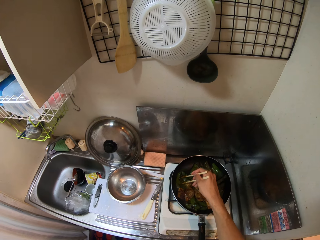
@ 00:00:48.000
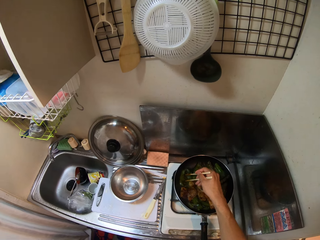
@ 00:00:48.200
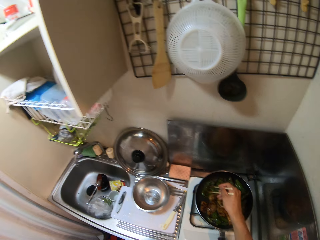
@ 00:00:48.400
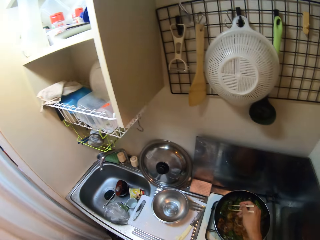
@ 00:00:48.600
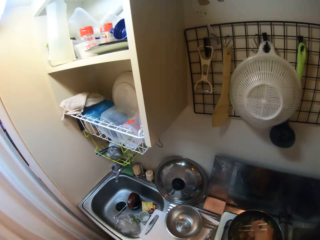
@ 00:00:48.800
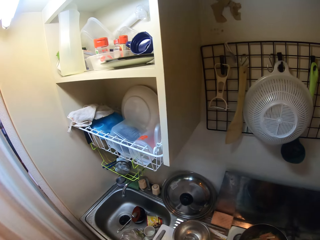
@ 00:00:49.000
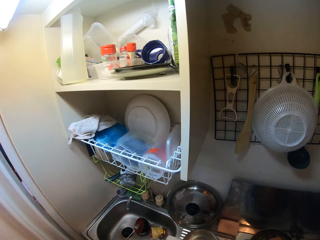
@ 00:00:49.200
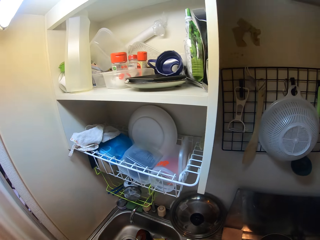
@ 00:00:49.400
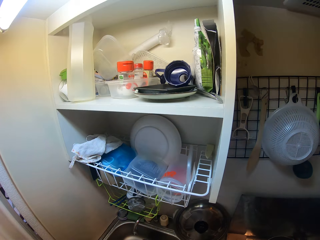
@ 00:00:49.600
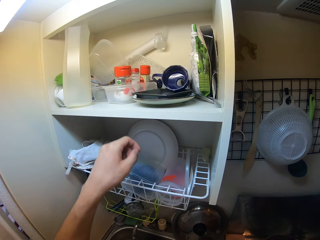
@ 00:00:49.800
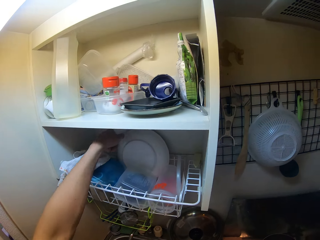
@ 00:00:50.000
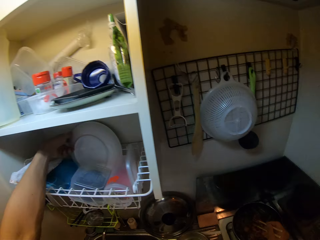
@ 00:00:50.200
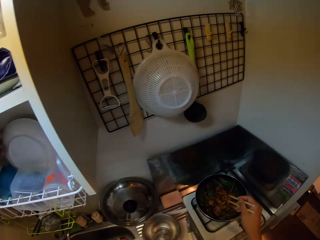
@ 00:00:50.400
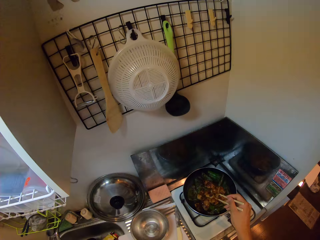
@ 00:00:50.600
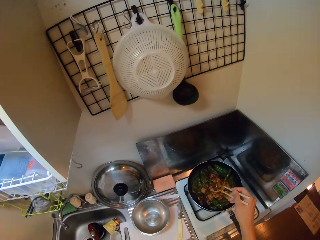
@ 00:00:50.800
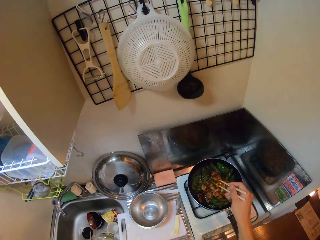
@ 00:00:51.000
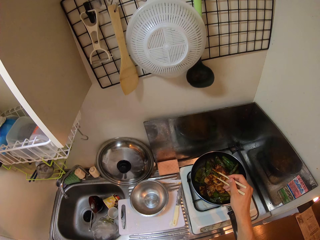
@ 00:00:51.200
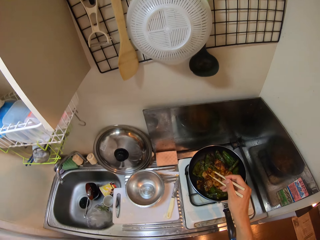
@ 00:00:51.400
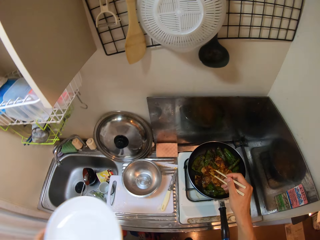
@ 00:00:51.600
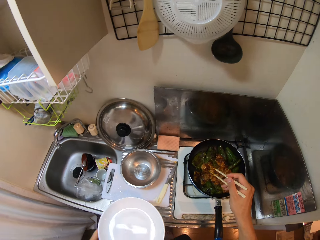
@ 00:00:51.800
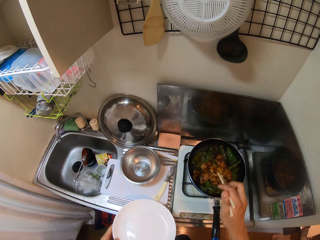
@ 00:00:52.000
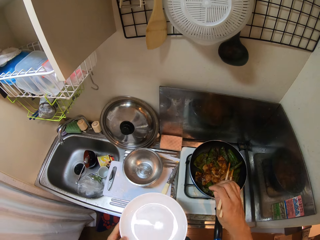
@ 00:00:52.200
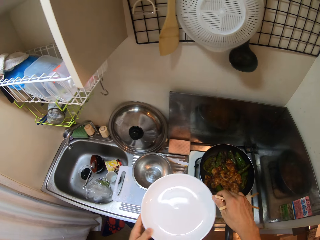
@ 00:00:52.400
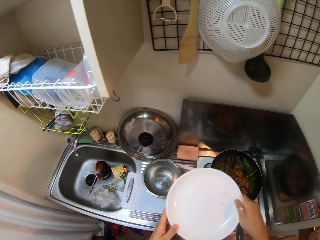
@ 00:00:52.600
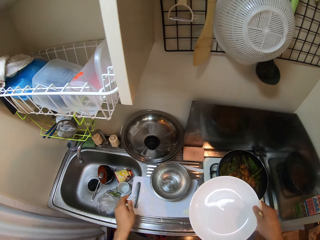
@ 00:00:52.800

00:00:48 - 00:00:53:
The camera wearer picks a plate from the cabinet or dishrack with his left hand. He passes the plate in his left hand to his right hand.

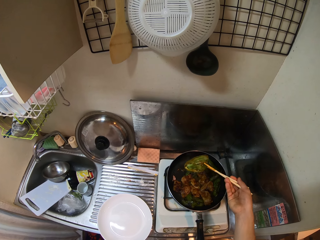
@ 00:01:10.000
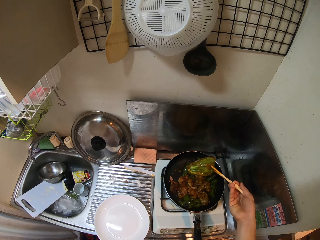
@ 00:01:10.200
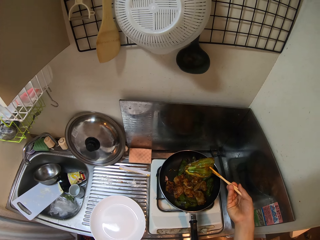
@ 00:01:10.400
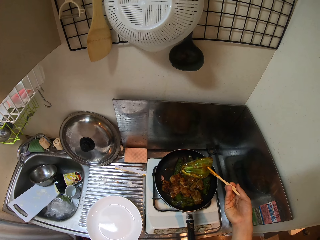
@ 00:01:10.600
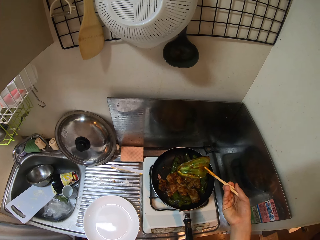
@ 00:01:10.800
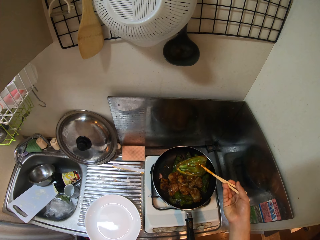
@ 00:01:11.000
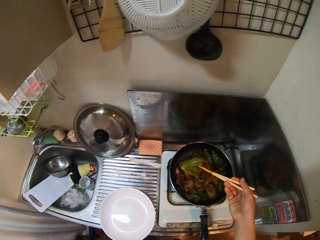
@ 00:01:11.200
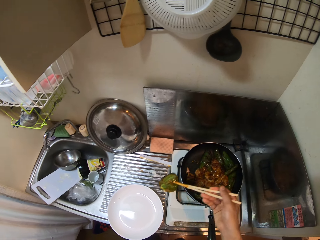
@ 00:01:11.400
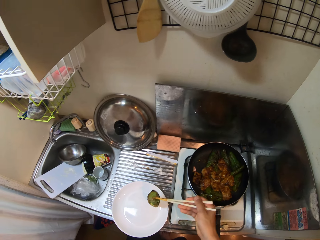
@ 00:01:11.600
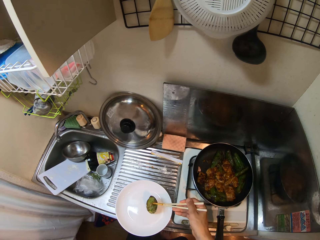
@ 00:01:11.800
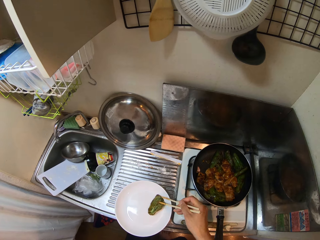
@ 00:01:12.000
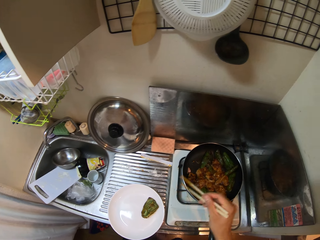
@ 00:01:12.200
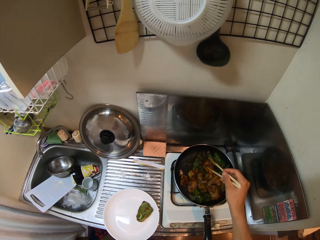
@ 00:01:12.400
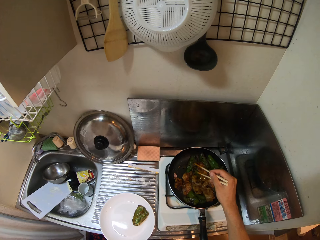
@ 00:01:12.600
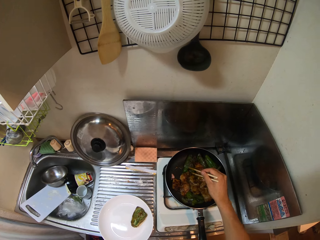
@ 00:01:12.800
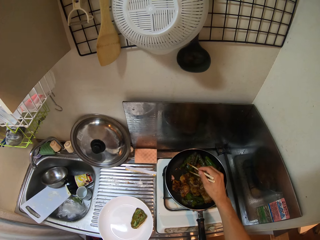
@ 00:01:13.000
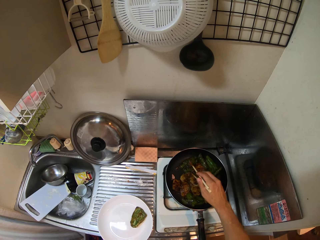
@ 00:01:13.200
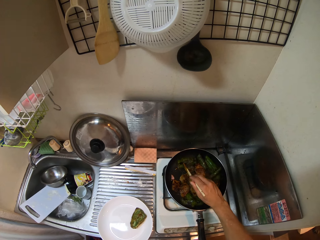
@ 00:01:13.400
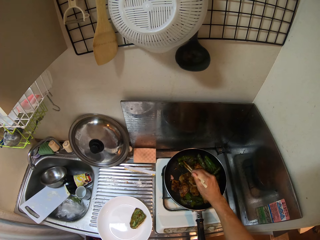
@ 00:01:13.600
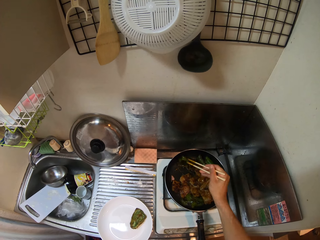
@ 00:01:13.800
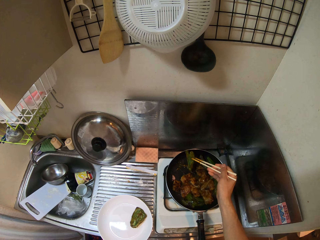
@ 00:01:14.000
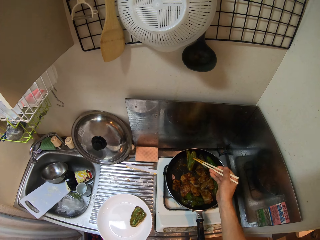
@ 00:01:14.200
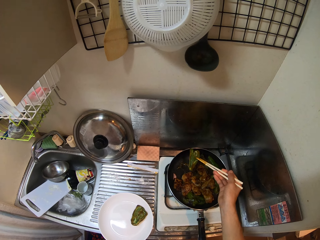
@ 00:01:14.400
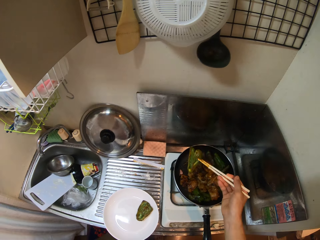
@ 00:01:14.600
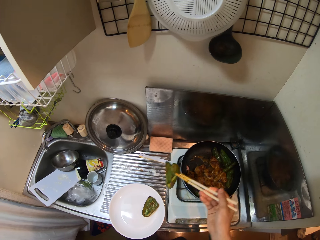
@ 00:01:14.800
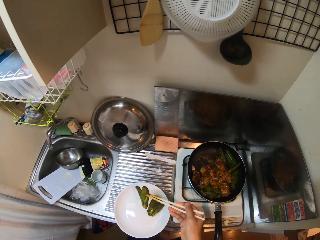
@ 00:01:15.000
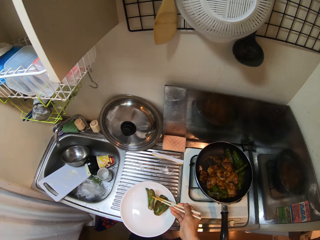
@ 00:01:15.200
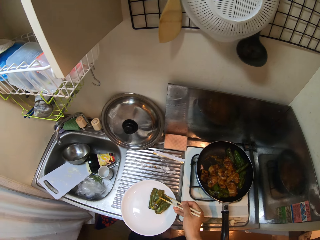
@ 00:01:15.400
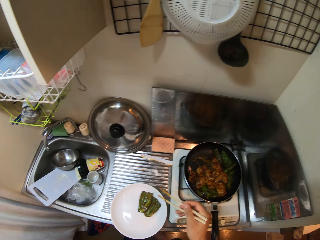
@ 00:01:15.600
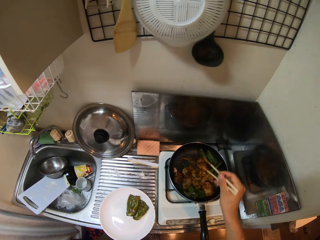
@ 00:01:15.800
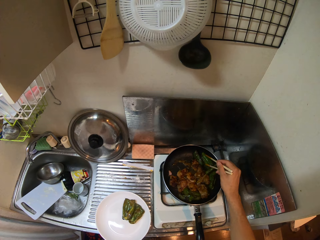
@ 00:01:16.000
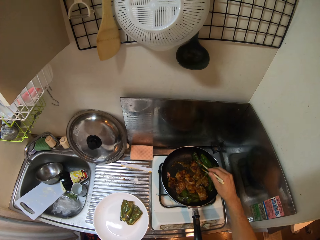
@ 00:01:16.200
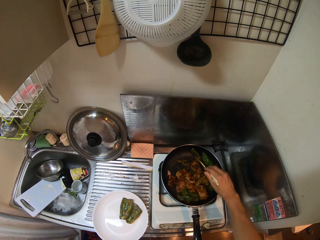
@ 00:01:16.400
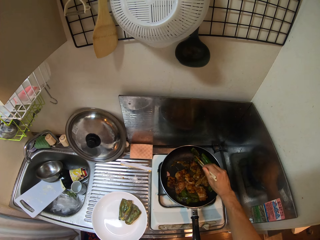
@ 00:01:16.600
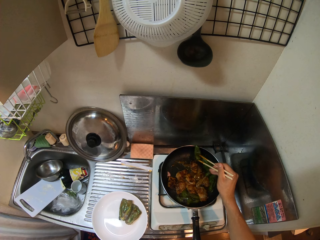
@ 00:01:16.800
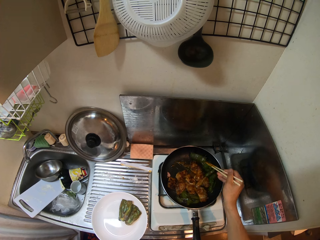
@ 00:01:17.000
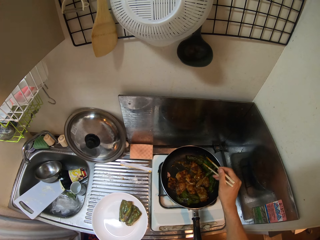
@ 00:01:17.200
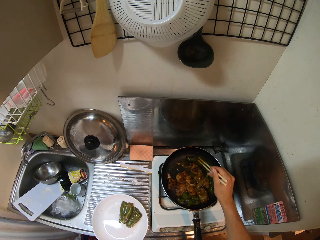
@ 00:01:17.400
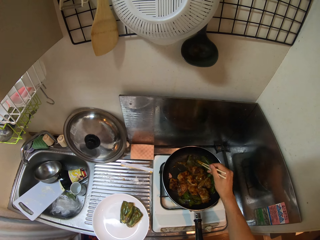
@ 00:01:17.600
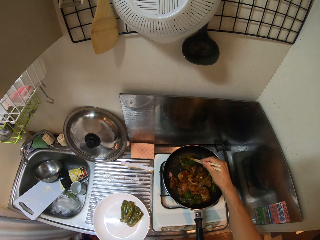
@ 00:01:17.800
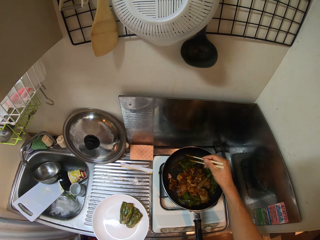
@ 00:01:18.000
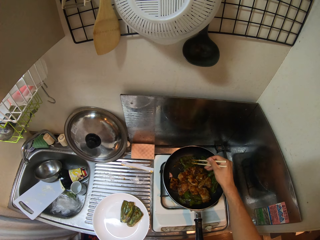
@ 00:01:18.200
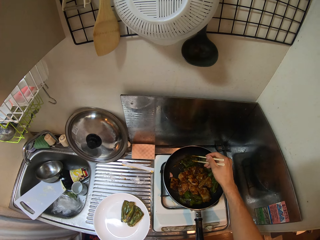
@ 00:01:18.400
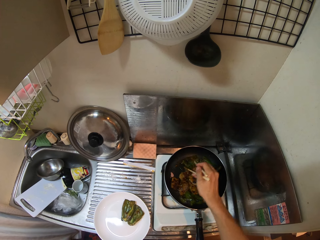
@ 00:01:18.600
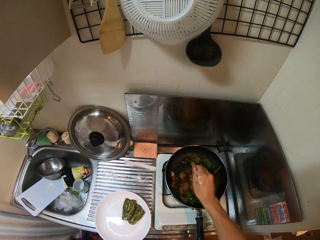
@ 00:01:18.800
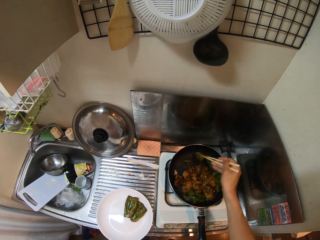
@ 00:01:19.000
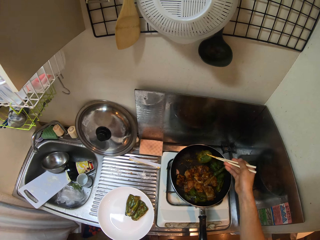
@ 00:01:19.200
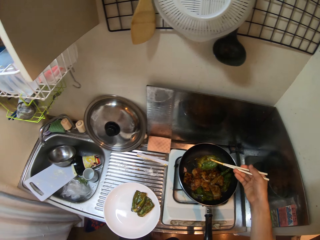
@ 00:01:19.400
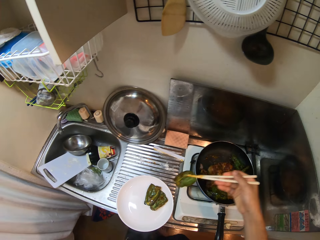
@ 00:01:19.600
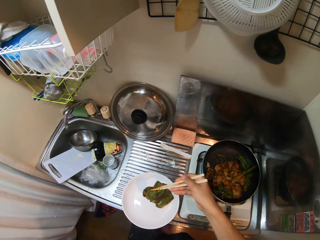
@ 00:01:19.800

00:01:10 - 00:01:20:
The camera wearer drops the piece of vegetable in the plate on the sink countertop with the chopsticks. He picks a piece of vegetable from the frying pan with the chopsticks in his right hand. He drops the piece of vegetable in the plate on the sink countertop with the chopsticks. He picks a piece of vegetable from the frying pan with the chopsticks in his right hand.

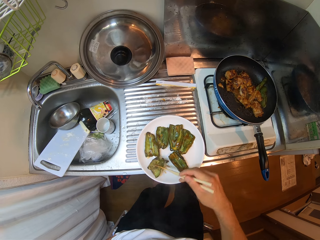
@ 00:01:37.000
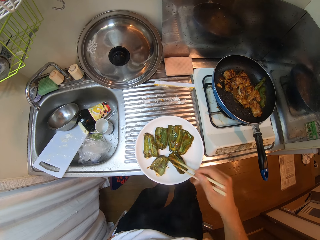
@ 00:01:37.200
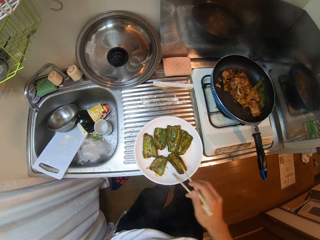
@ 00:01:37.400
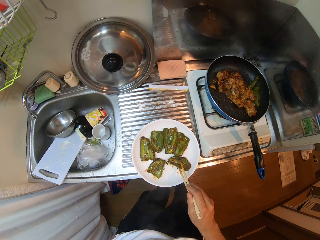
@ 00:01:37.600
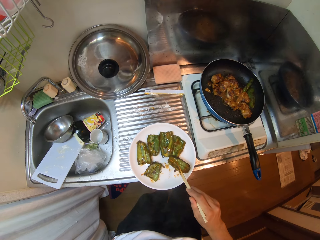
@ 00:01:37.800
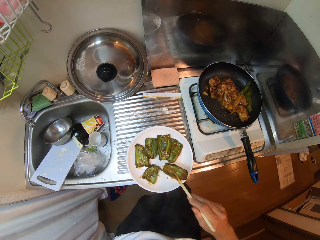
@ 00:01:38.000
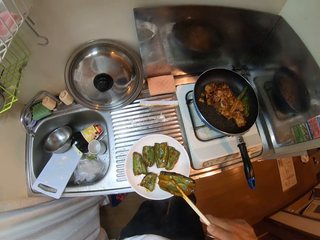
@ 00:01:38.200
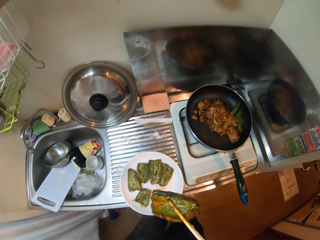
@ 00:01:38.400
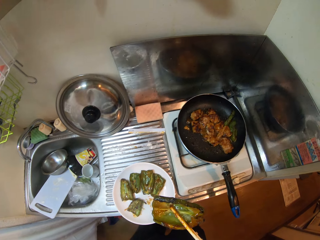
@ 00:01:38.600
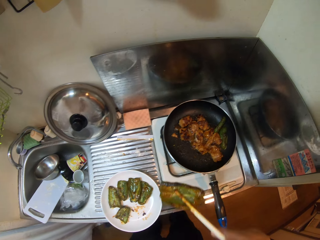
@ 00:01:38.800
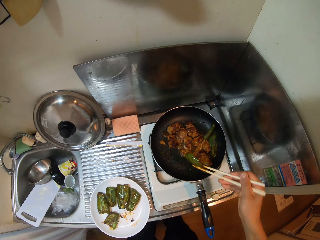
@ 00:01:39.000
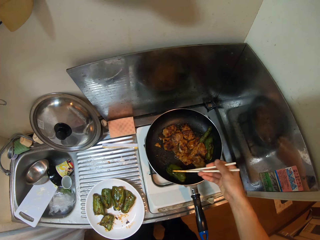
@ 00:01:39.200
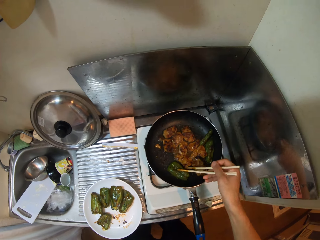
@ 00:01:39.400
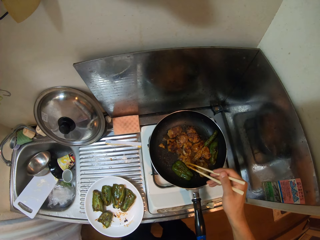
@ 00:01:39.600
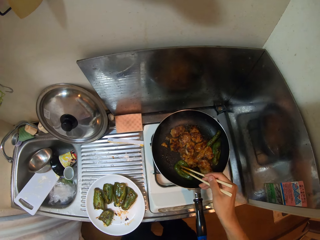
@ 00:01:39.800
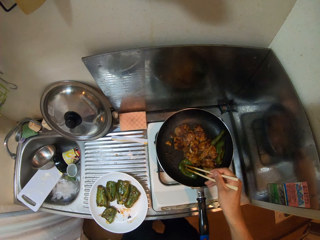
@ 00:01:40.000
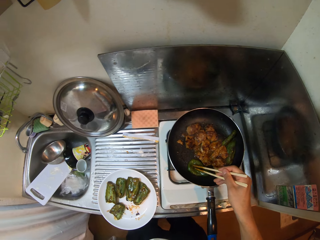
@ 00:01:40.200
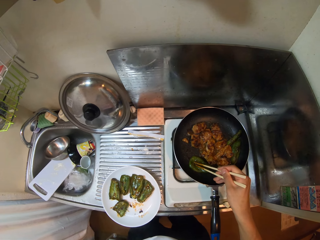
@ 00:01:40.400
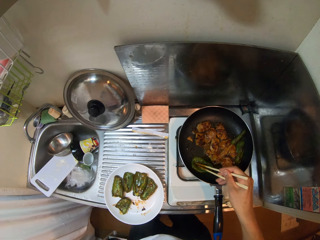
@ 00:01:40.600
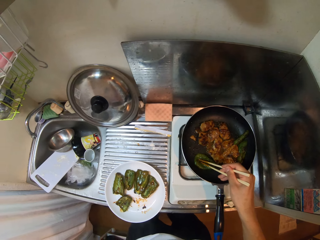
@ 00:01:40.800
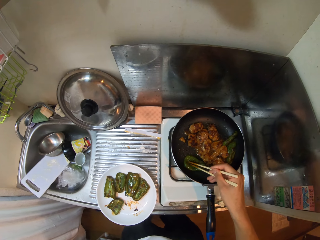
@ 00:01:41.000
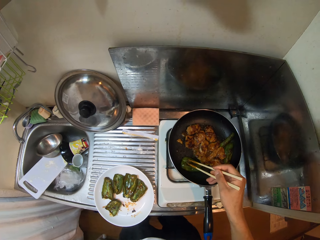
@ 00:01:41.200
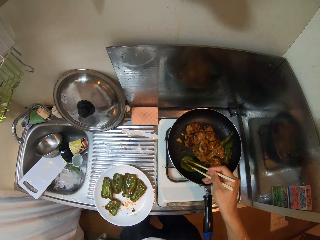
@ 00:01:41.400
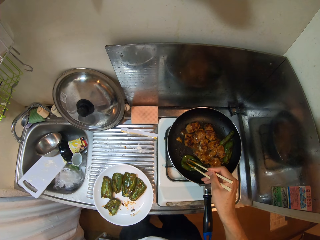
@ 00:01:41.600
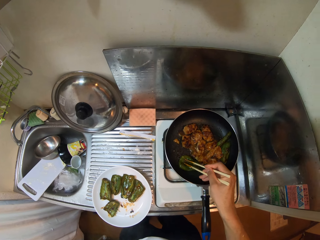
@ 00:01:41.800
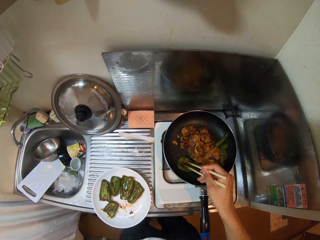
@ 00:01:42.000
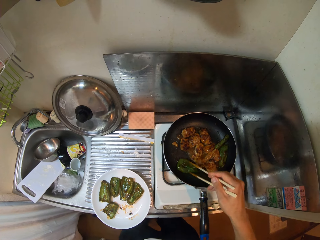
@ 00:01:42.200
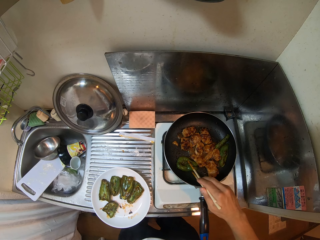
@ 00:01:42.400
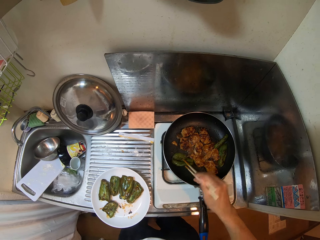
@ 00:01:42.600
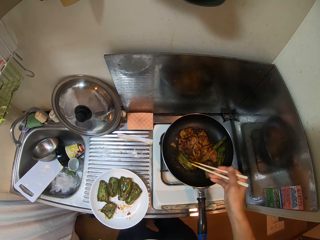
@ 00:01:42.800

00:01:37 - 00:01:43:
The camera wearer picks a piece of vegetable or capsicum from the plate with the chopsticks in his right hand. He drops the piece of vegetable inside the frying pan with the chopsticks in his right hand. He fries the capsicum. He adjusts the piece of vegetable in the frying pan with the chopsticks in his right hand. He picks the capsicum with the chopsticks from the frying pan.
